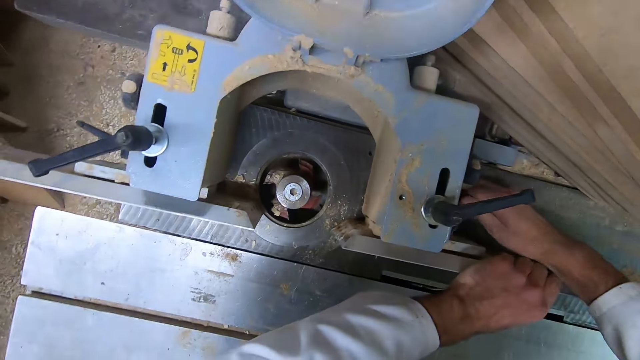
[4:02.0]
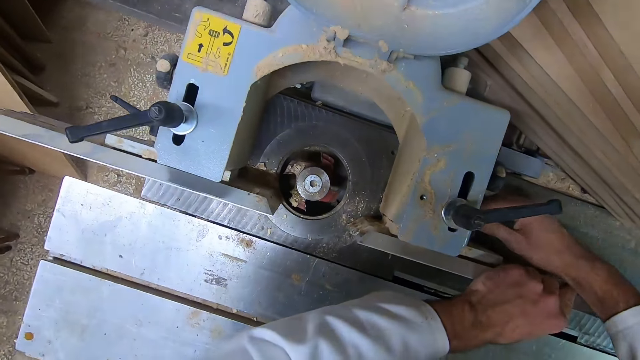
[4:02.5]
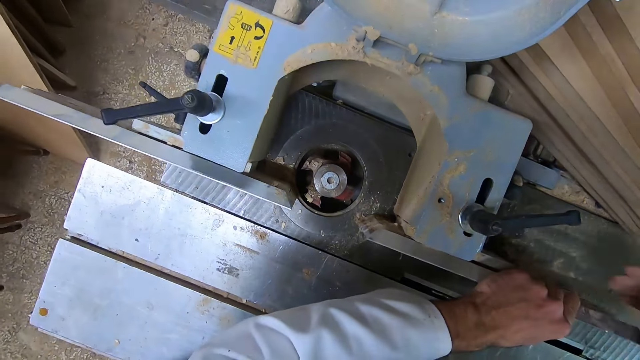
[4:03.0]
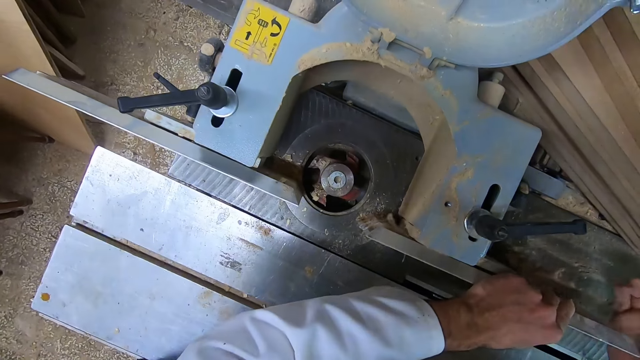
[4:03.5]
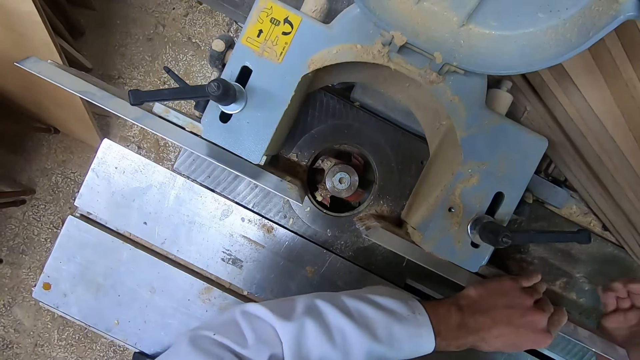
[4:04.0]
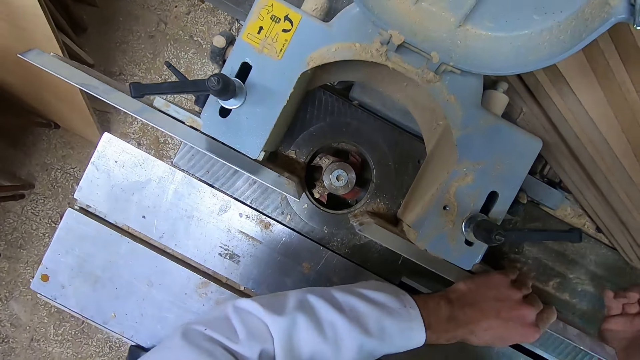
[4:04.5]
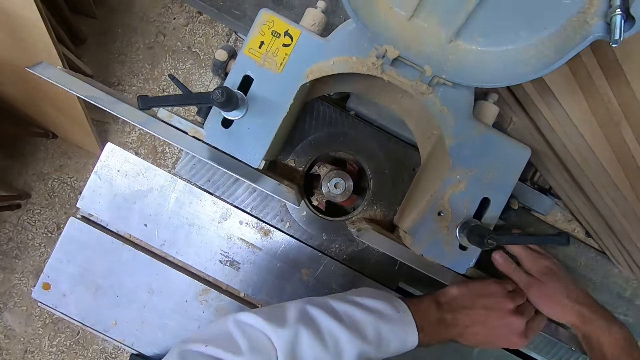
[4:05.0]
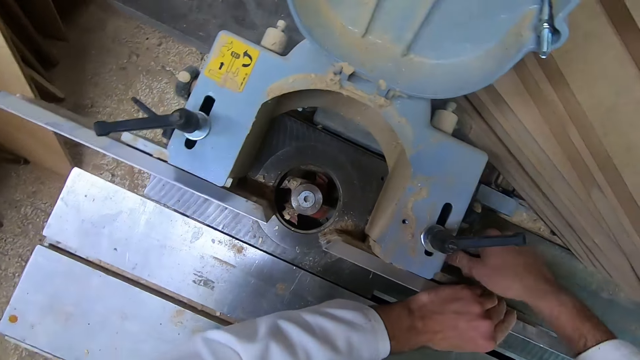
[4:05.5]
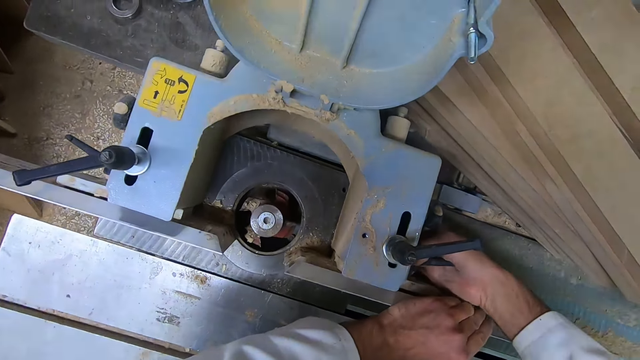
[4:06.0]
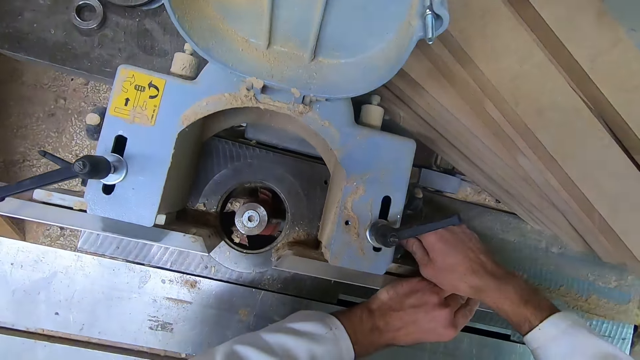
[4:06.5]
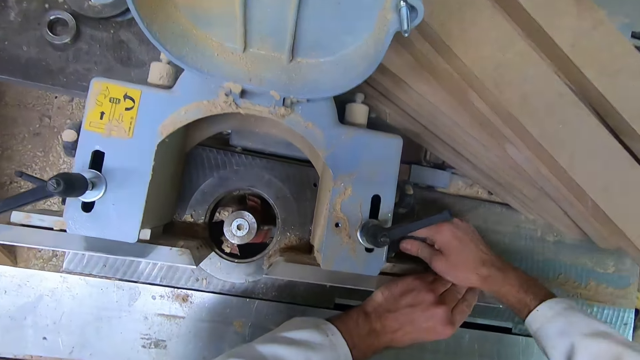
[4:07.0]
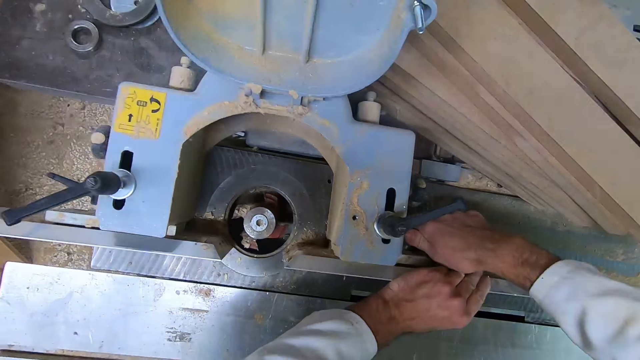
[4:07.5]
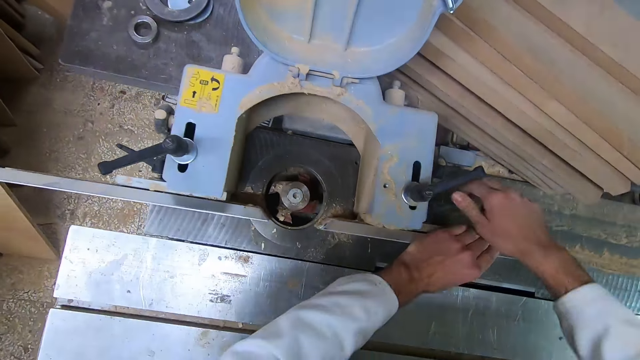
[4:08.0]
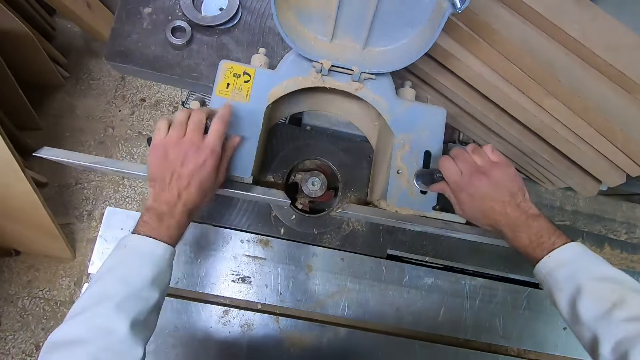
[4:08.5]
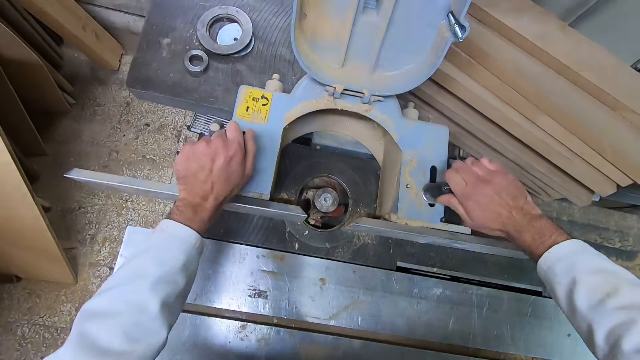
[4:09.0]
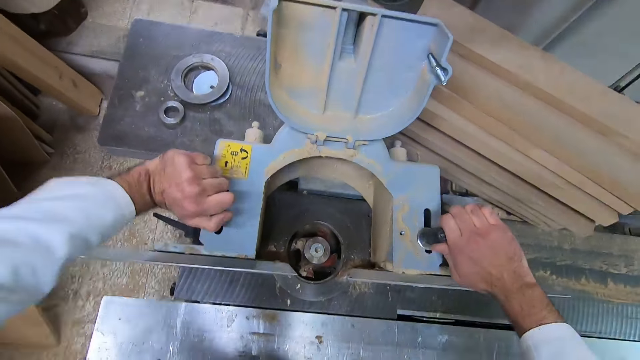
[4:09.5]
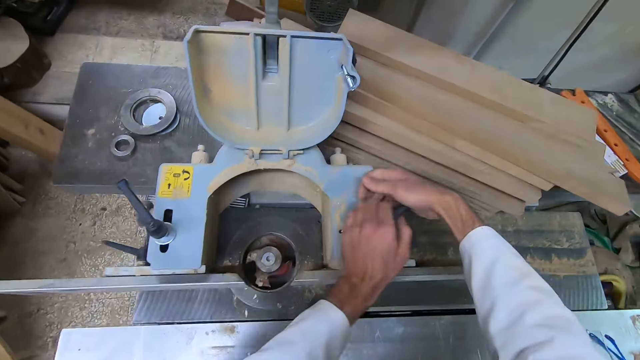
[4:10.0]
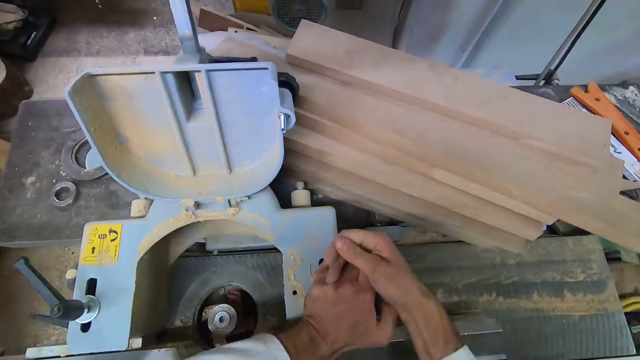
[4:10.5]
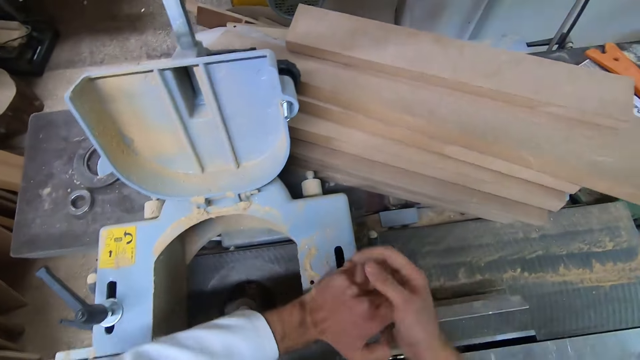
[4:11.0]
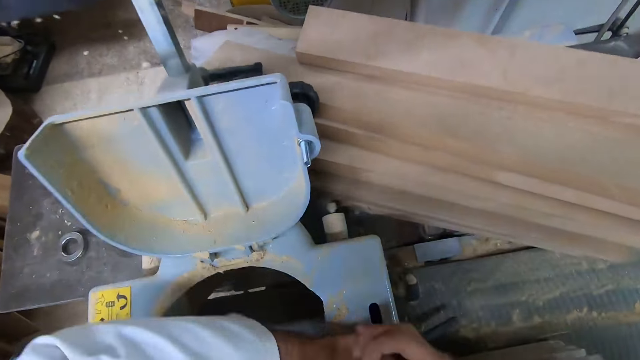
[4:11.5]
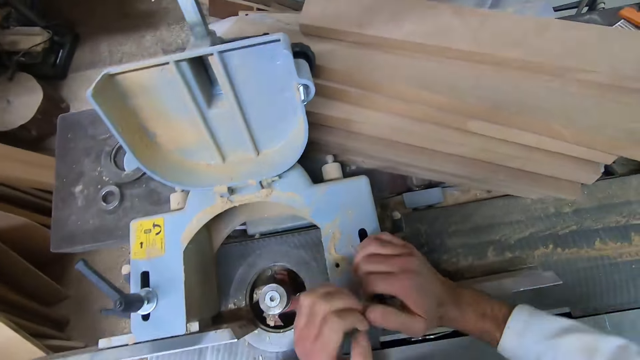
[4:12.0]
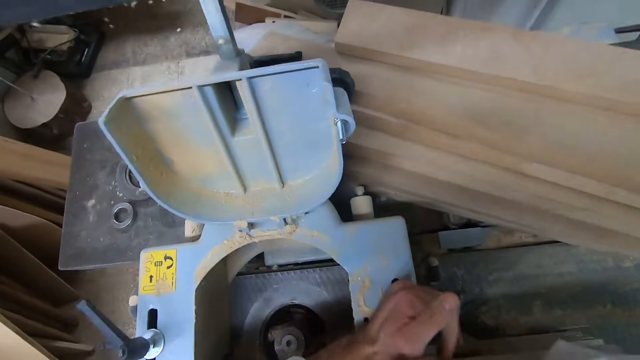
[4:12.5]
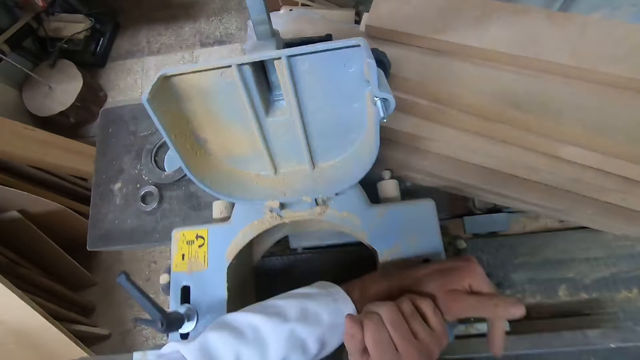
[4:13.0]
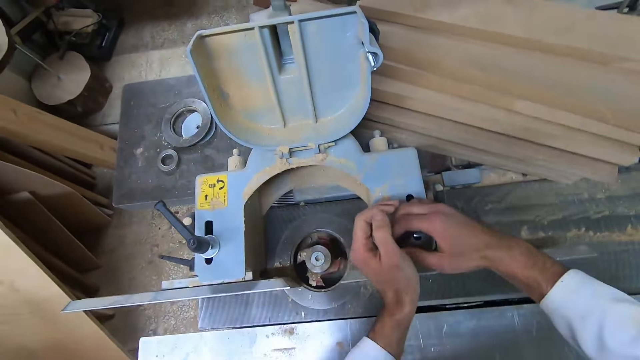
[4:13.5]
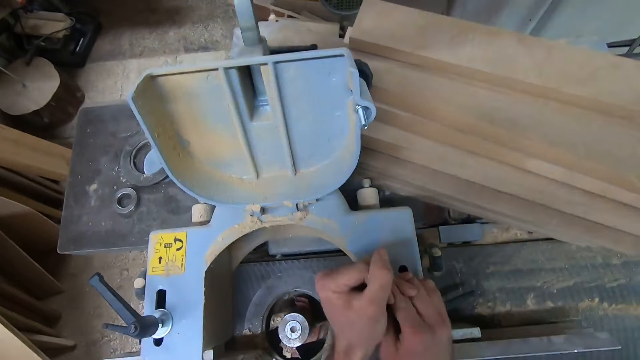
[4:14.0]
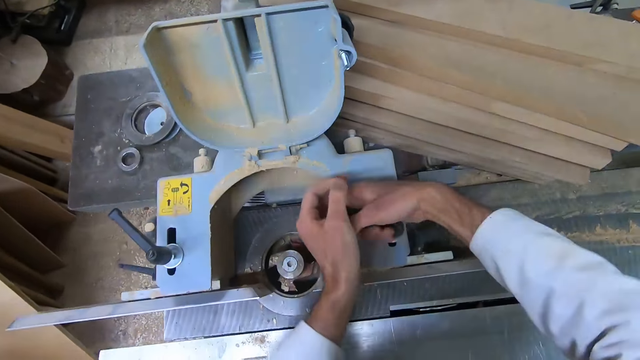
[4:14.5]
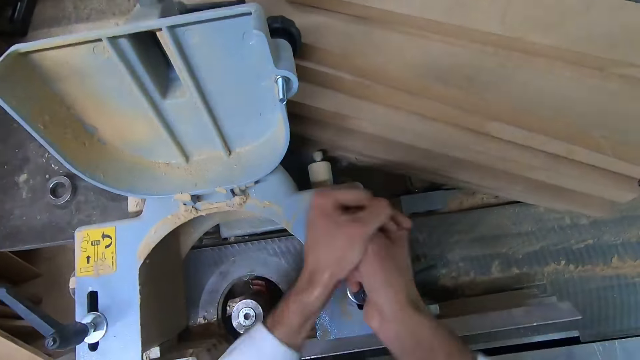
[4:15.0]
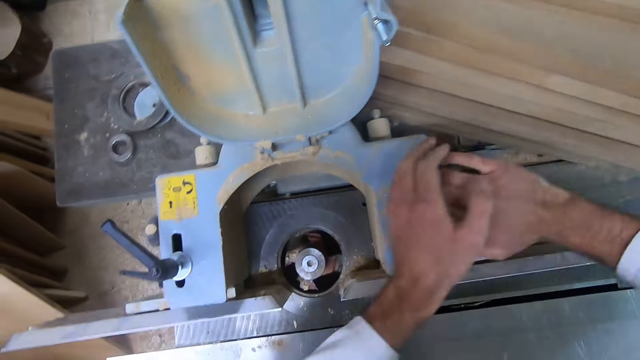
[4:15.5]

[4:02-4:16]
The camera wearer adjusts the rip fence on the dust collector of the table saw. They hit the metal. They tighten the rip fence on the dust collector of the table saw. They tighten the handles of the dust collector.

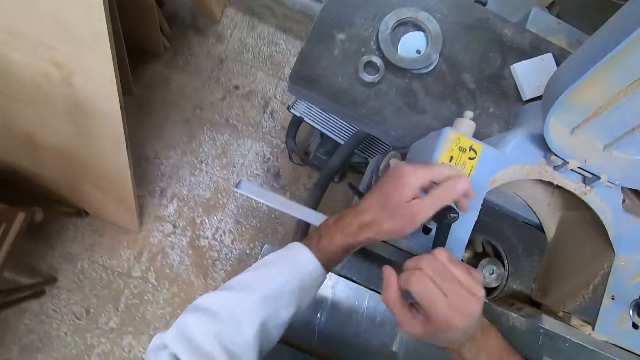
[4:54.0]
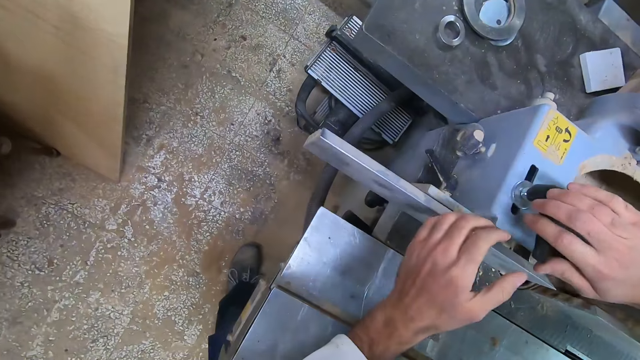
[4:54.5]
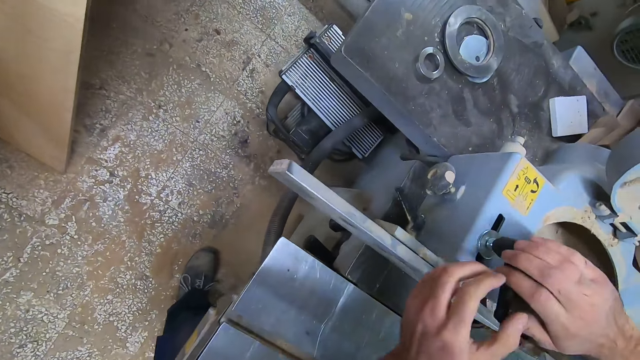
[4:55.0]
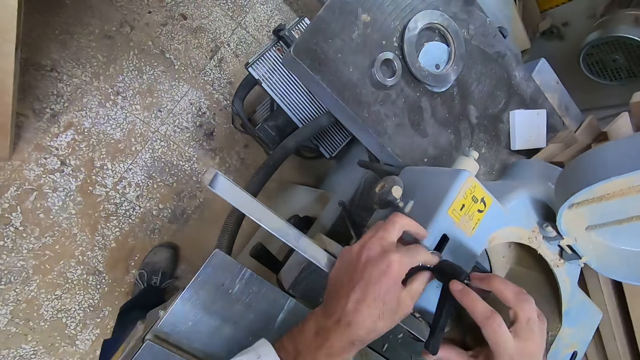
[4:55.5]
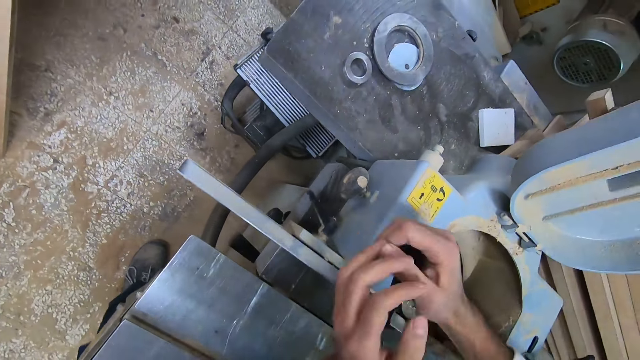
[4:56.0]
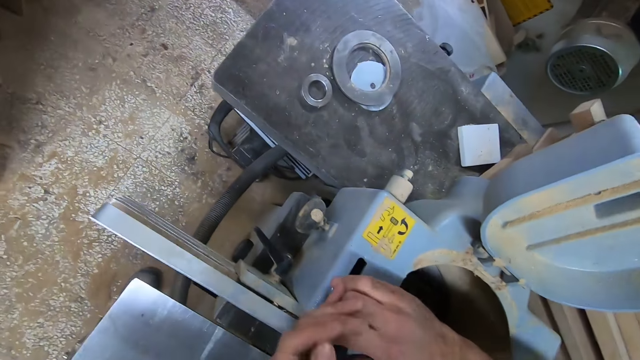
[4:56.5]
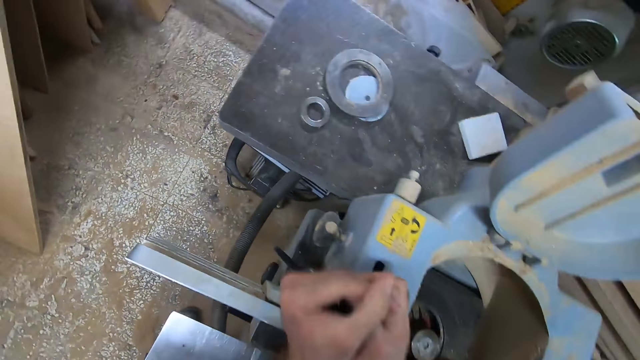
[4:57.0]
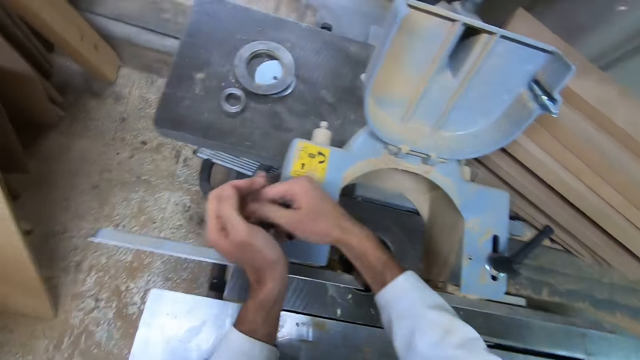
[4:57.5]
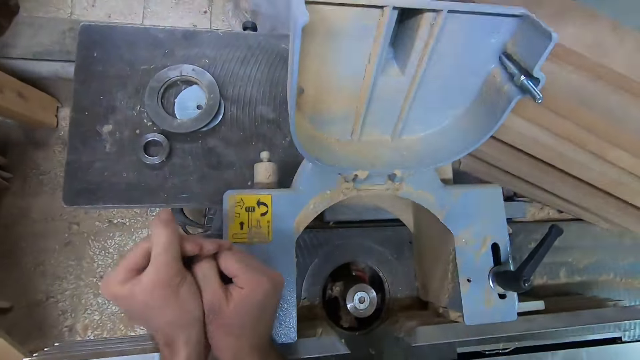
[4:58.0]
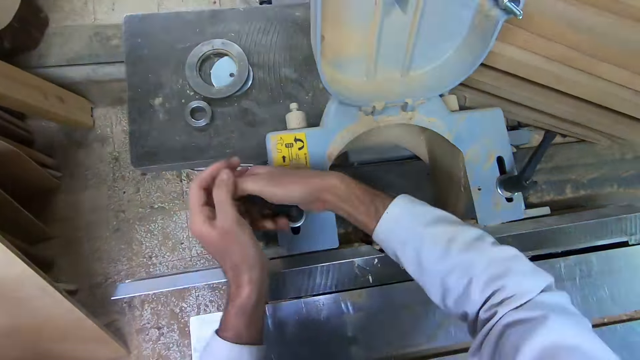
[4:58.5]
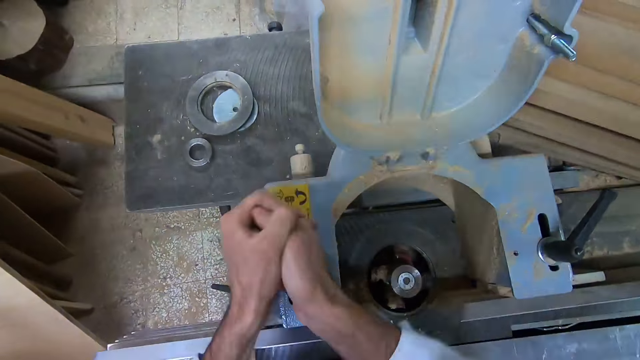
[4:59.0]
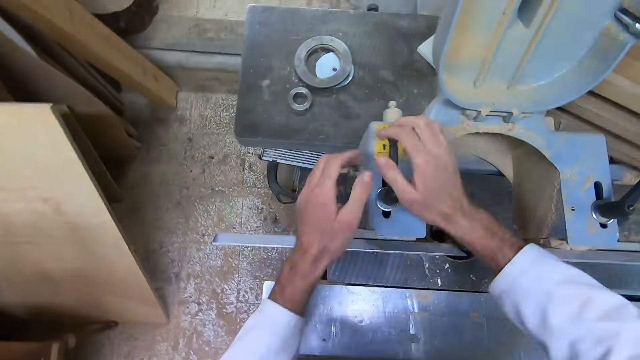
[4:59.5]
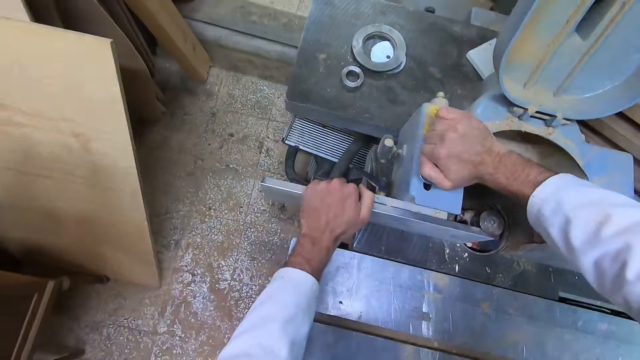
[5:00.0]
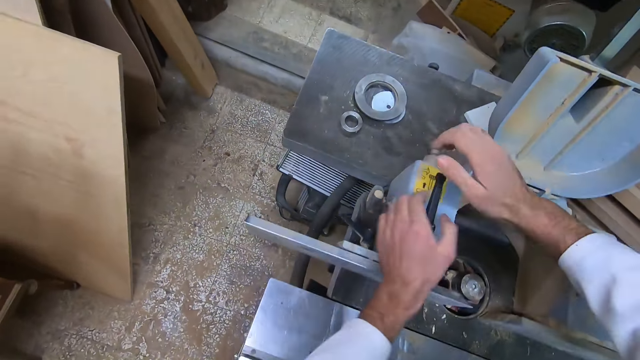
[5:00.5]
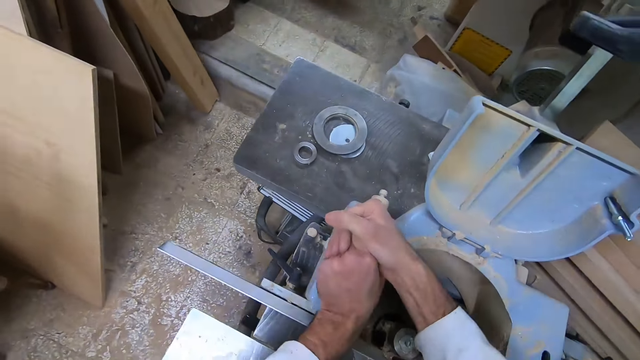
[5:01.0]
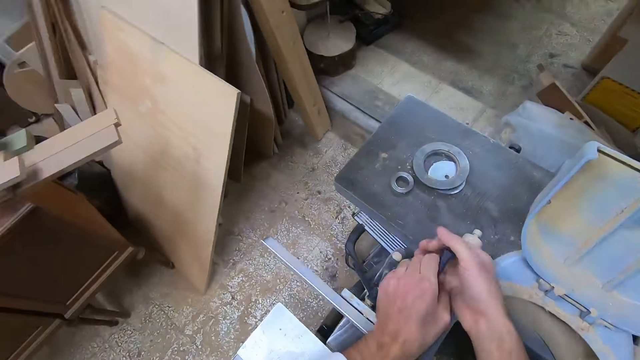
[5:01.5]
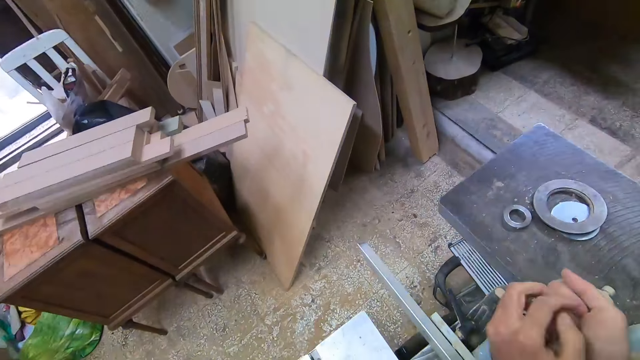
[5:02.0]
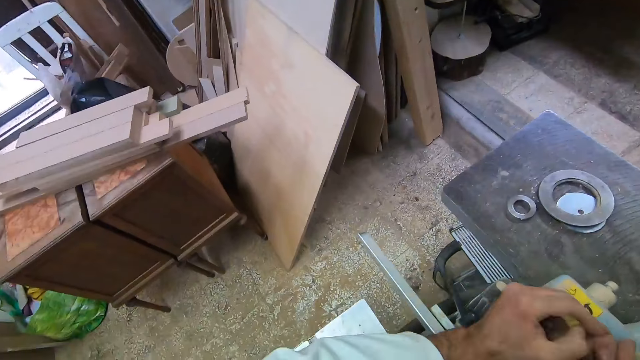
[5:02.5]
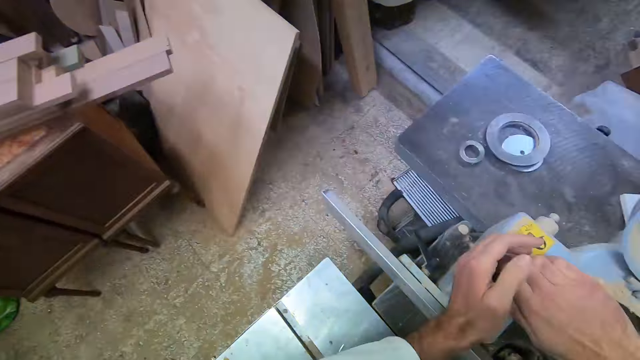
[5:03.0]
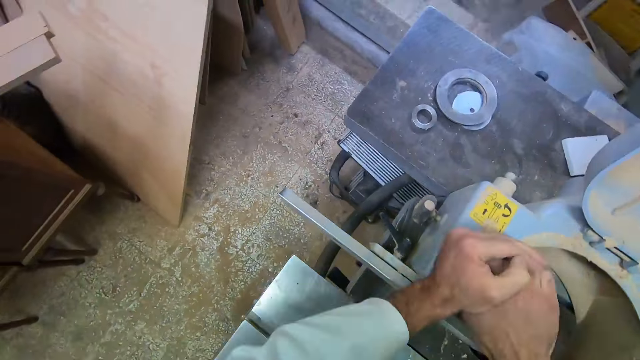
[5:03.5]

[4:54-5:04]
The camera wearer touches the screws. They tighten something. They hold the rip fence. They tighten something.
